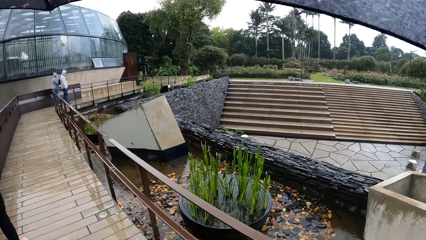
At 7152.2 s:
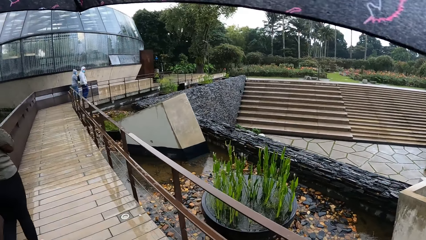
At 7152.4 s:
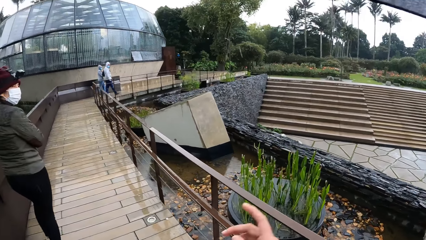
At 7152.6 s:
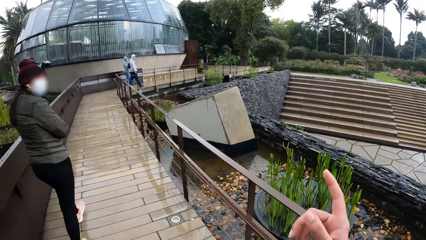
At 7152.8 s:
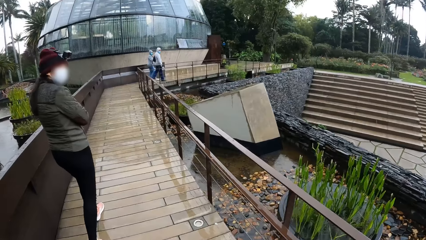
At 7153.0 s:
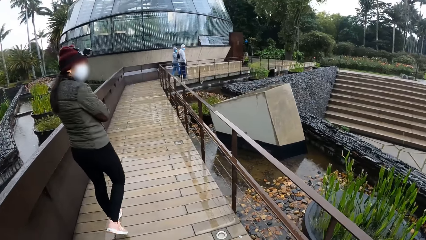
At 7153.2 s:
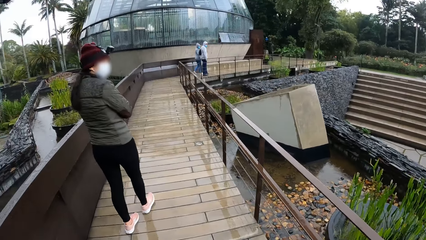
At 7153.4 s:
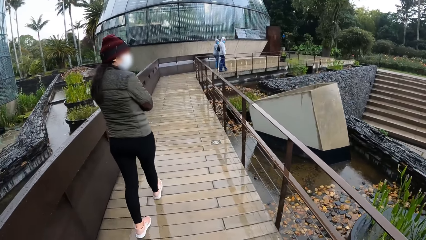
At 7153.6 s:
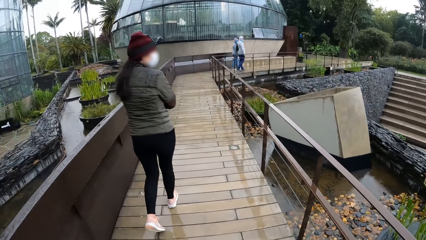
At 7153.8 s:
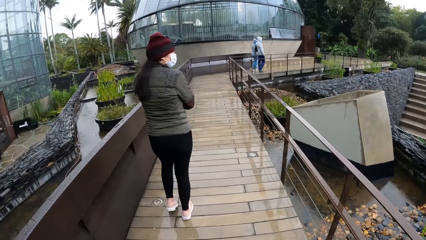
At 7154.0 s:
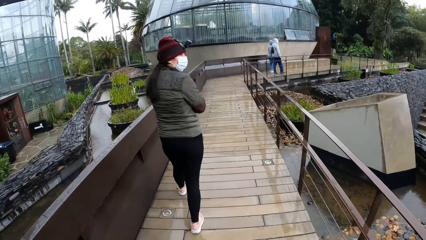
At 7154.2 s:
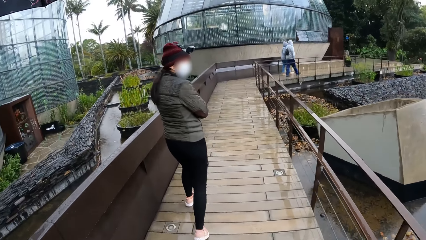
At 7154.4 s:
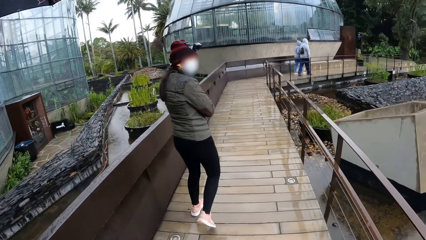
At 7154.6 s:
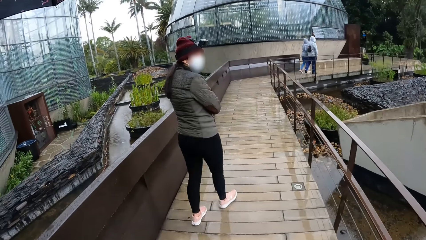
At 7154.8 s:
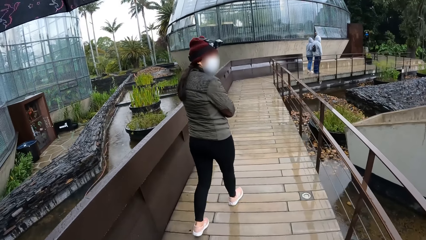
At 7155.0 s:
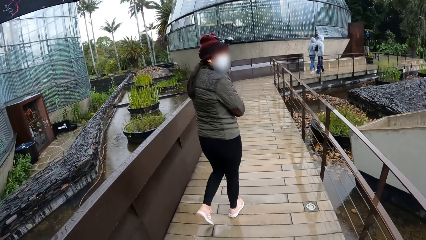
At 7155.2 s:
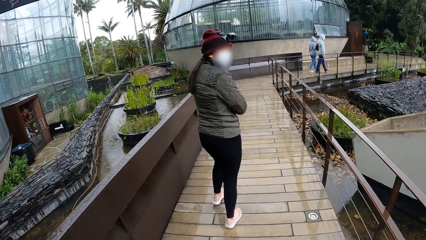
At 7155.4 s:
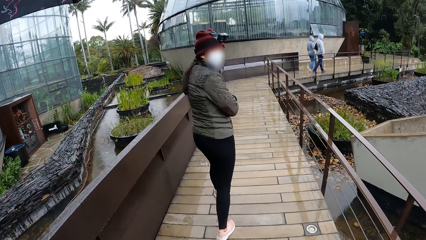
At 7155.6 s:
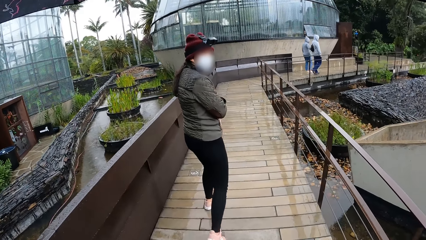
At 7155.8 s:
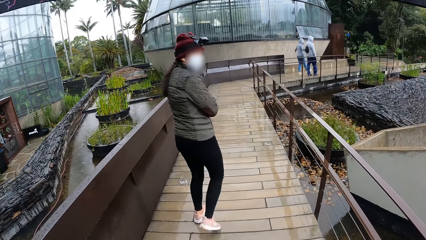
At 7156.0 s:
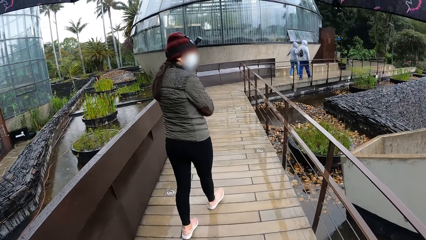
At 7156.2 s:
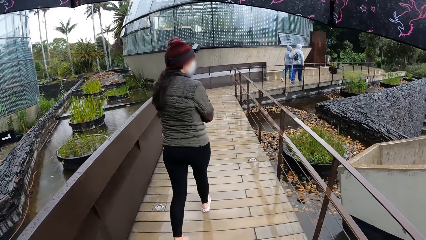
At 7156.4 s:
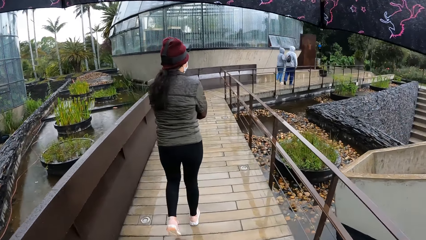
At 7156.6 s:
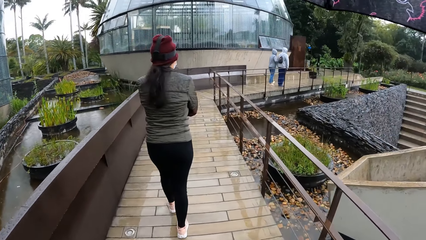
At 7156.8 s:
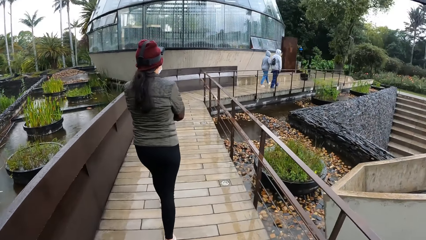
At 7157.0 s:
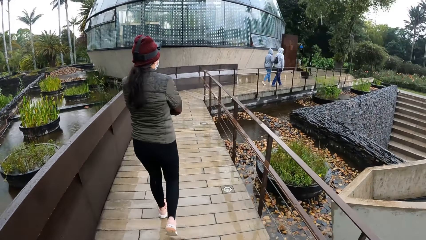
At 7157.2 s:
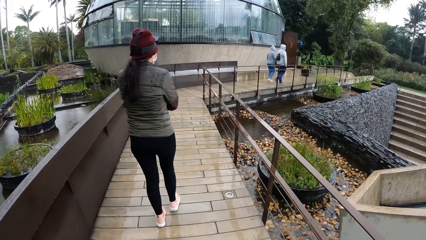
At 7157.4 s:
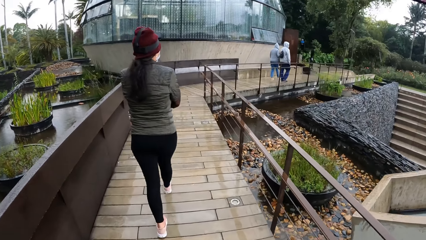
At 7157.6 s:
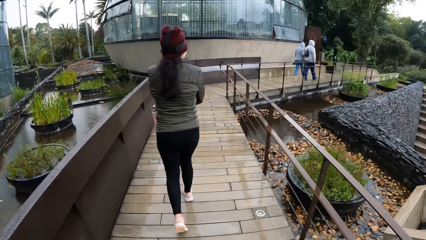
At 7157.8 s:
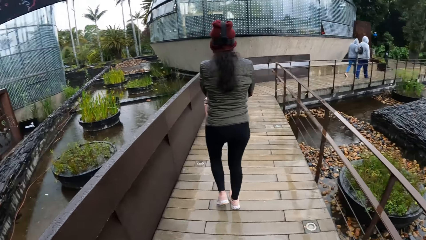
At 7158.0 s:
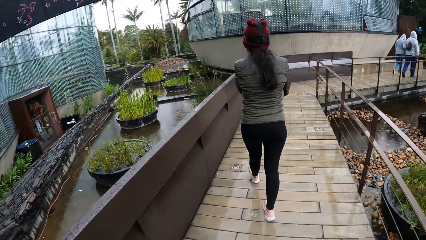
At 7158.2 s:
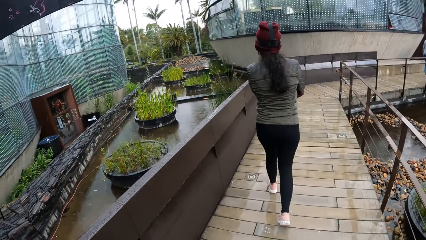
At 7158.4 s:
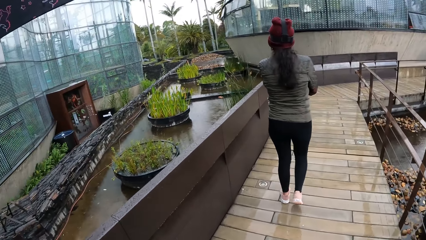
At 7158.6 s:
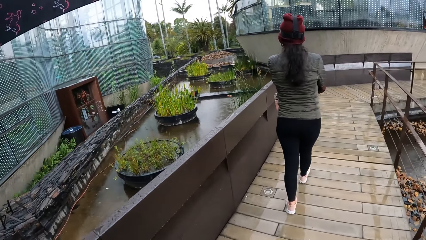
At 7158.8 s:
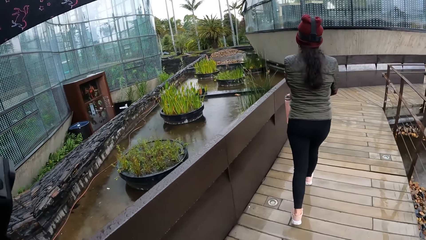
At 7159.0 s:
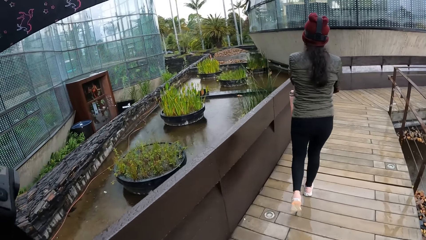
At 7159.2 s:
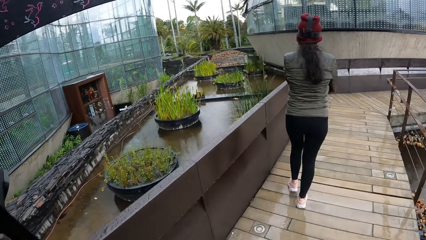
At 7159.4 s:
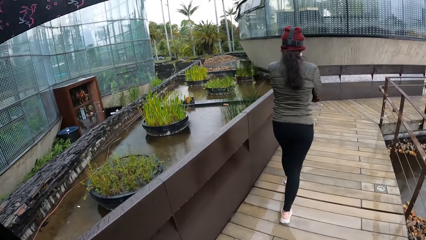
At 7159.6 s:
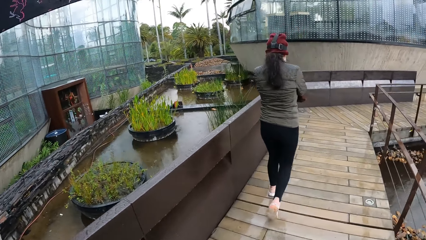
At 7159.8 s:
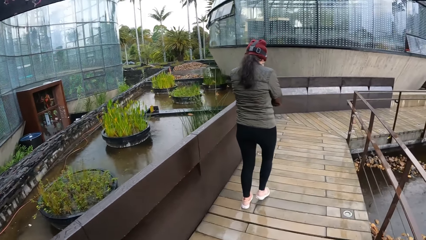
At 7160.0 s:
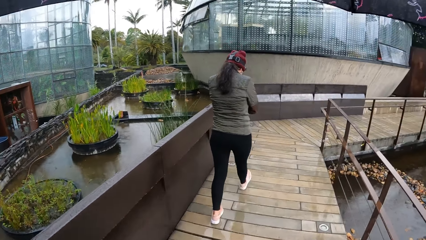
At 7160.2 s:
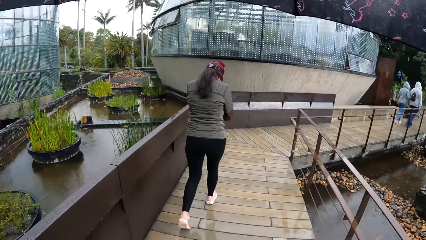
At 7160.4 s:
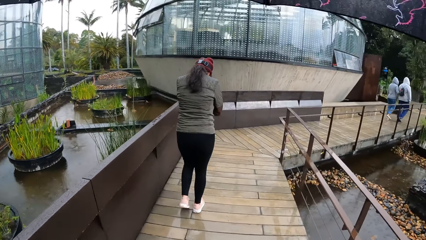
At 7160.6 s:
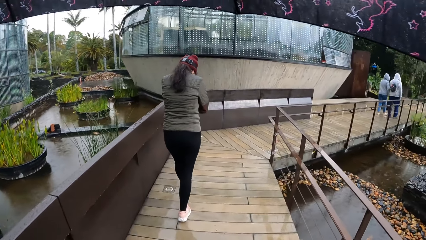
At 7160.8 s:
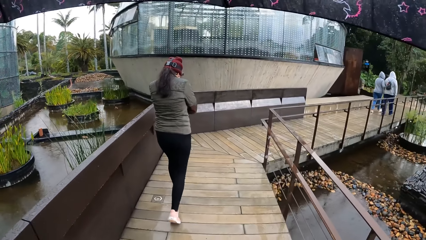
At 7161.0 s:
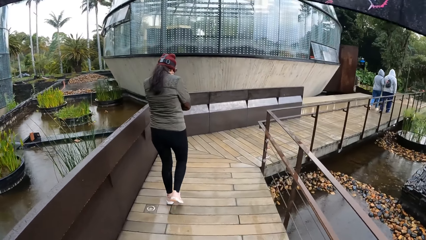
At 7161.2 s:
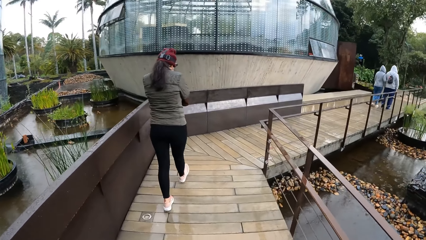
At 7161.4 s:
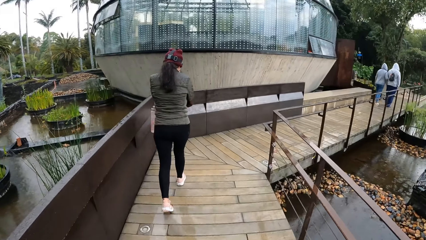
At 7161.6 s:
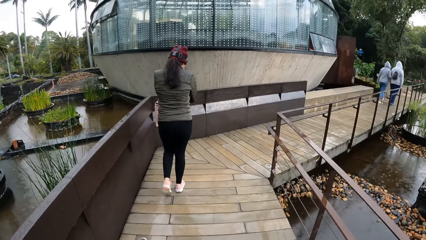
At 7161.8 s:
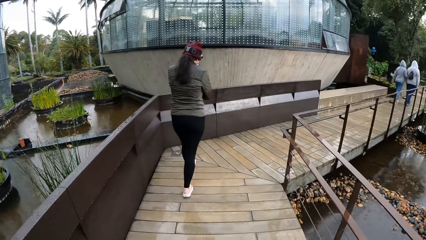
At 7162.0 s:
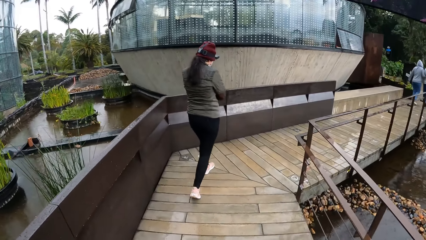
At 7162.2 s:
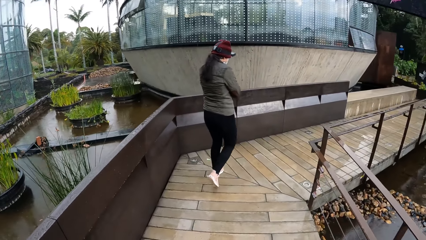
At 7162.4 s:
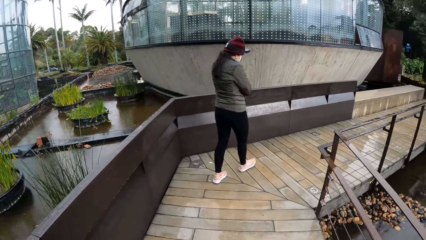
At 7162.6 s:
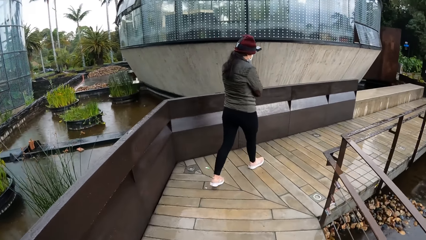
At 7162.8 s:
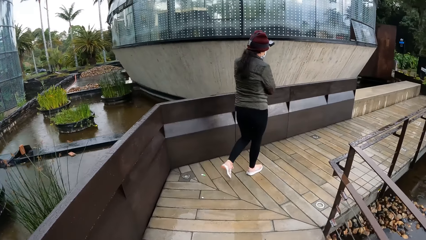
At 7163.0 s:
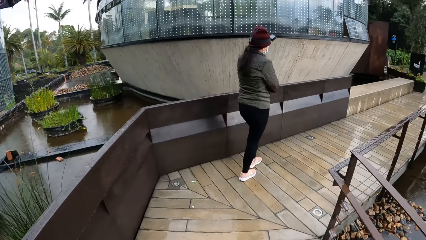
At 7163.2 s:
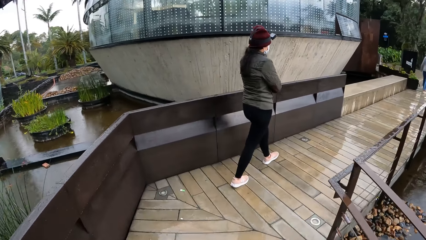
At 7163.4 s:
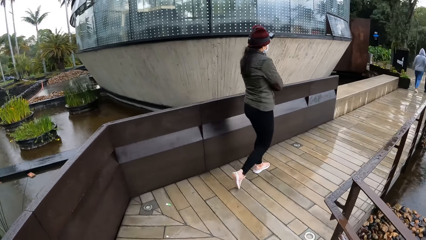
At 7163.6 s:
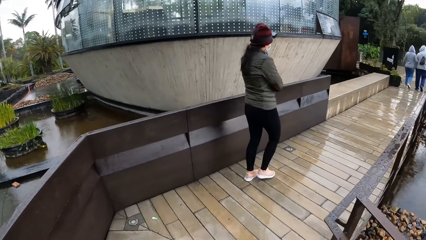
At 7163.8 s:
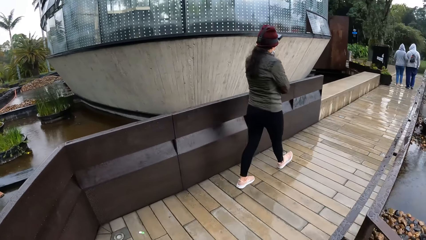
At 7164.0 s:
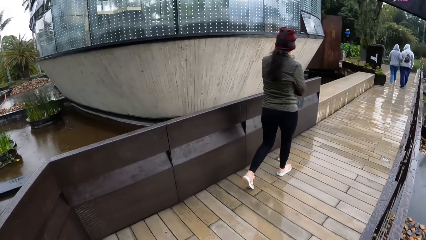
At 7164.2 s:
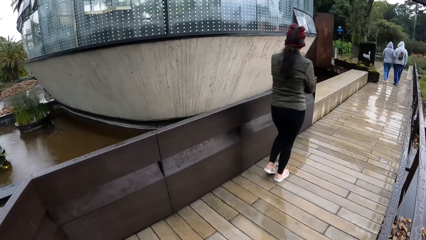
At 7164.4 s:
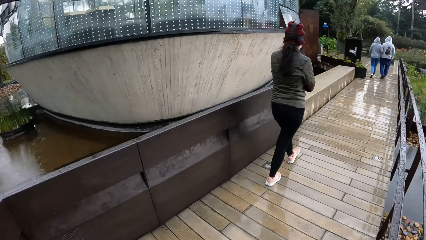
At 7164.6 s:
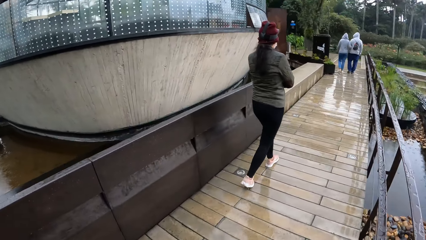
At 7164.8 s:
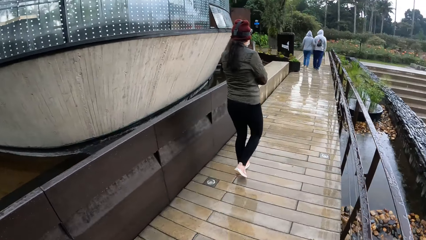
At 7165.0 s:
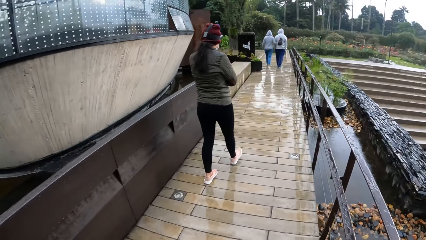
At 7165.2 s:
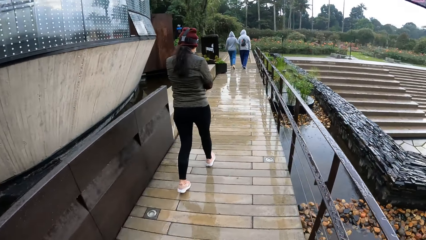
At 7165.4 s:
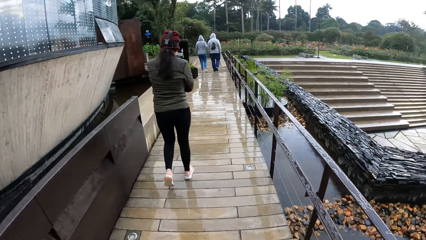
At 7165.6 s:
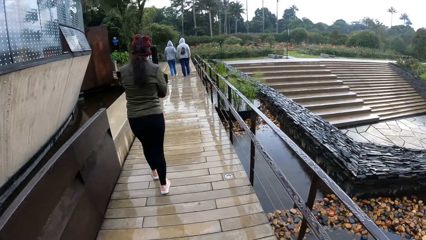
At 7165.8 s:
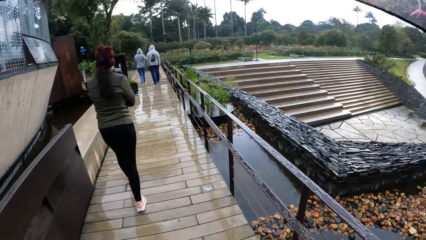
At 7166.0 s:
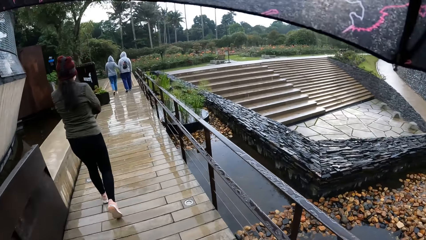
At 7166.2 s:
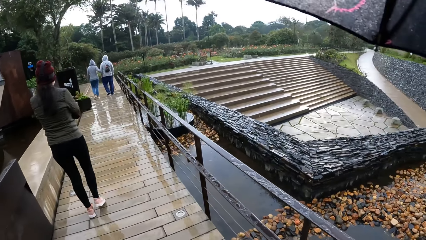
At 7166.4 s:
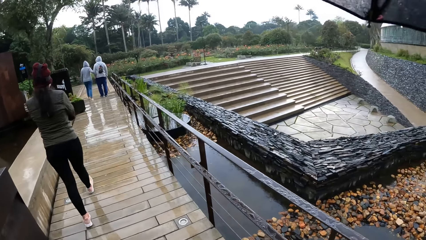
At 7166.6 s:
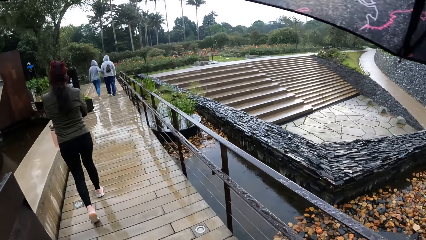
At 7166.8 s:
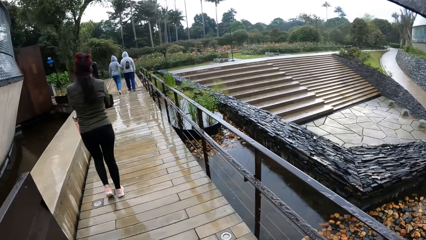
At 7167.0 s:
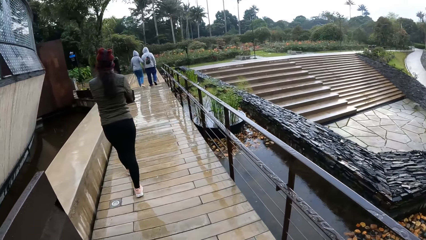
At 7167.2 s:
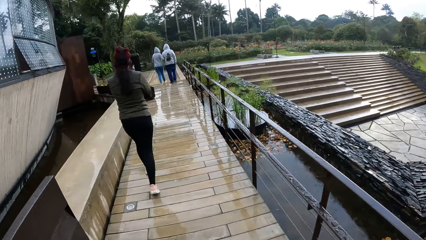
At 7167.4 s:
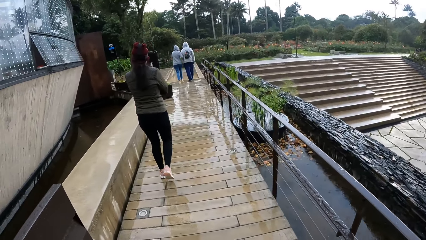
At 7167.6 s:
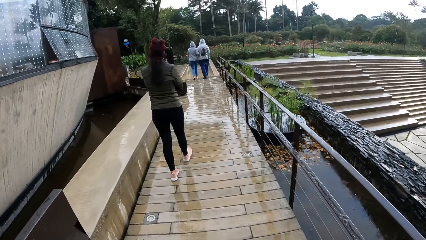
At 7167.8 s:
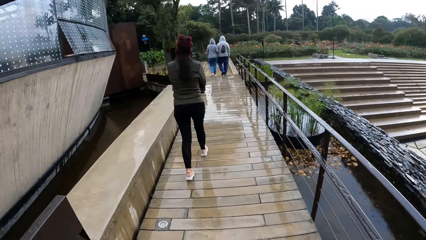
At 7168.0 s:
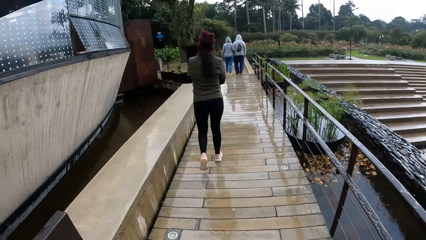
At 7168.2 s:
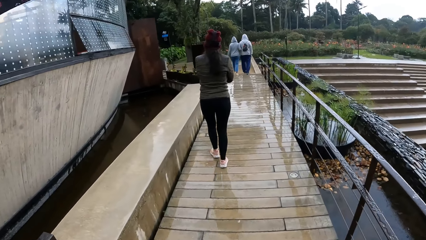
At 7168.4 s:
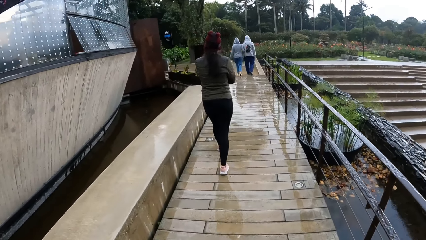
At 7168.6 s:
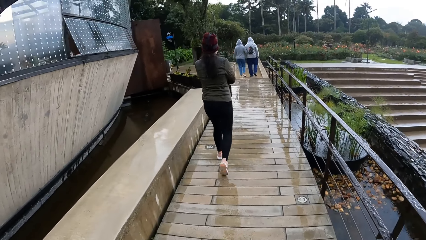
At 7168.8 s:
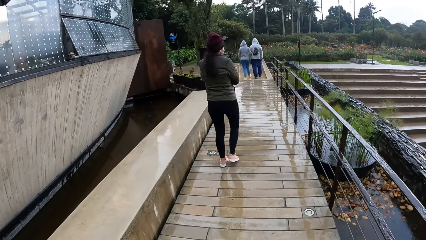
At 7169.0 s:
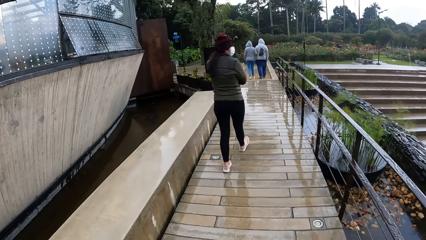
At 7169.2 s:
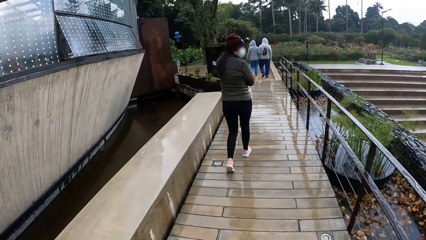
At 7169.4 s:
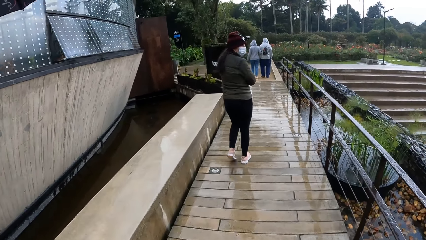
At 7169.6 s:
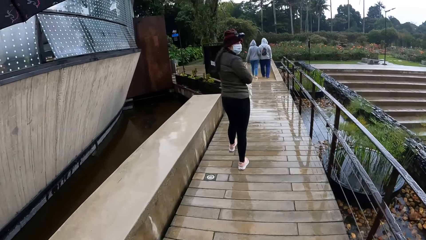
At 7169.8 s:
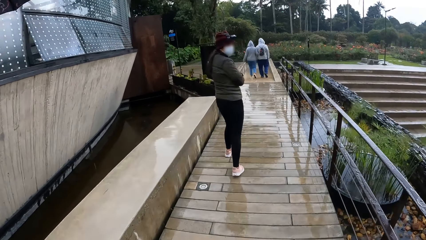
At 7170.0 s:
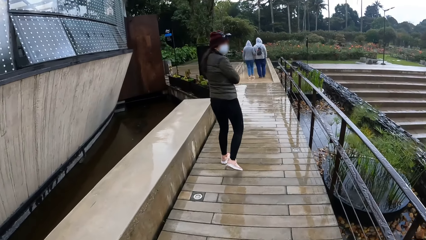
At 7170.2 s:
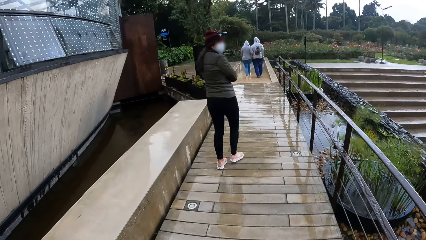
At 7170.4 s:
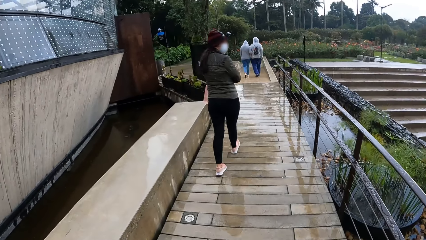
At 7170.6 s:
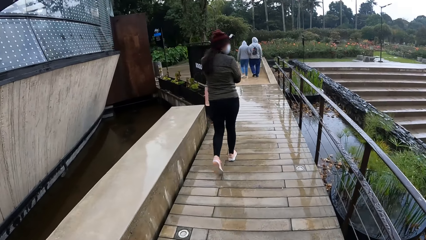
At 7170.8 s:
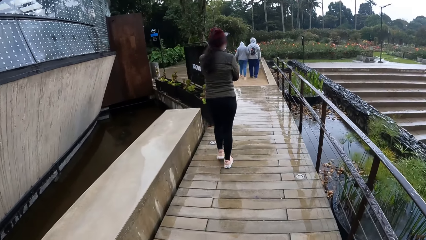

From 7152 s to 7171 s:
The camera wearer points to a dome. They converse with a woman. They look around. They walk around.
